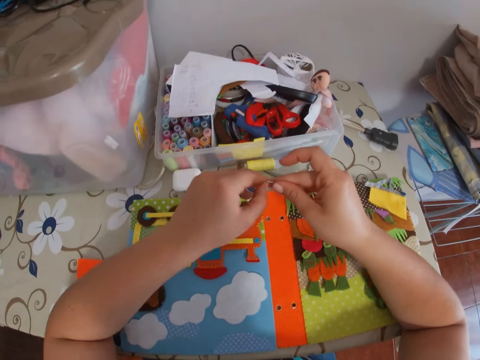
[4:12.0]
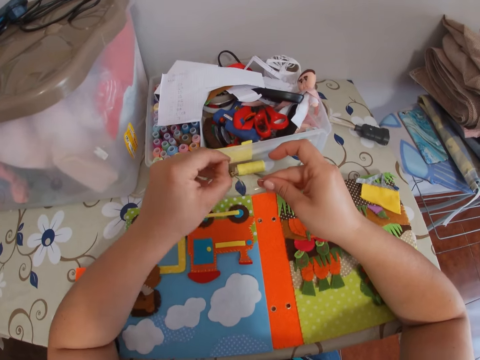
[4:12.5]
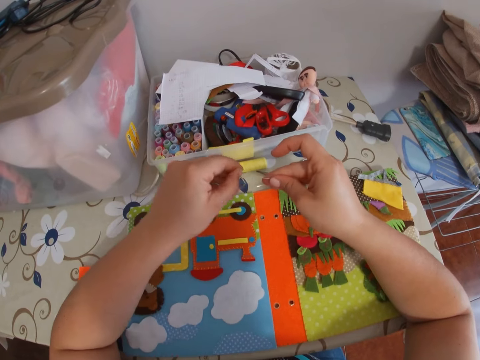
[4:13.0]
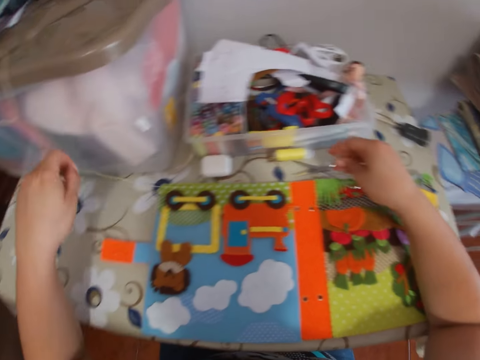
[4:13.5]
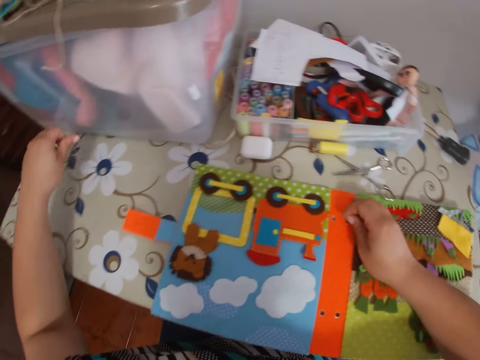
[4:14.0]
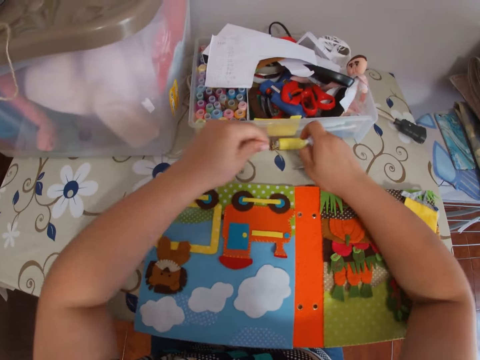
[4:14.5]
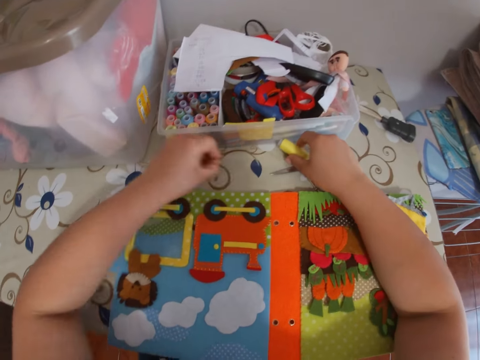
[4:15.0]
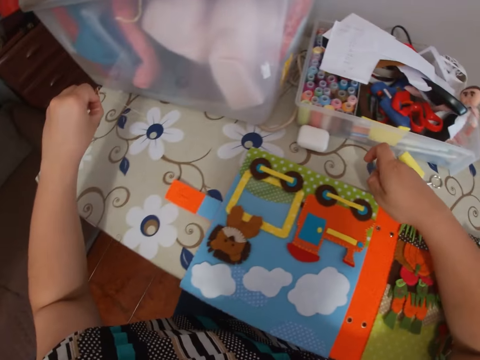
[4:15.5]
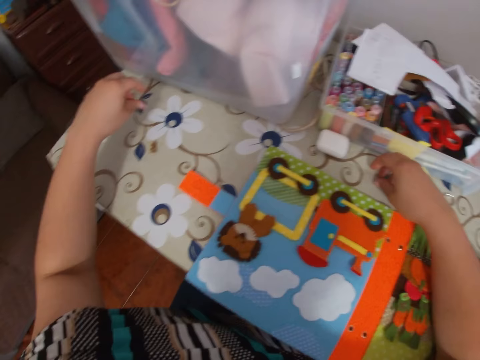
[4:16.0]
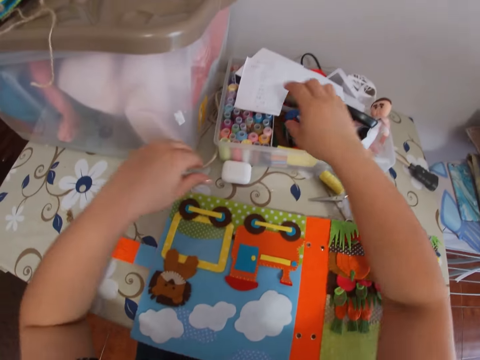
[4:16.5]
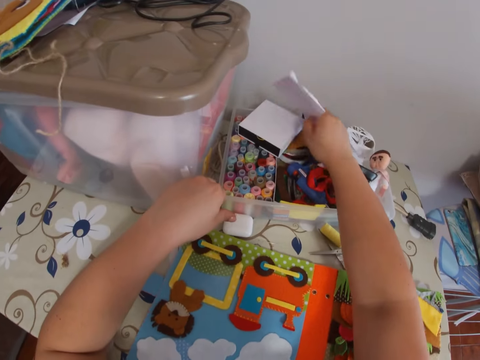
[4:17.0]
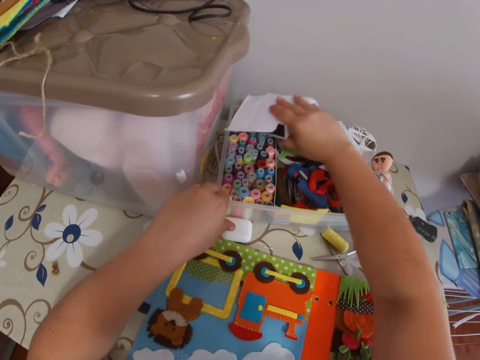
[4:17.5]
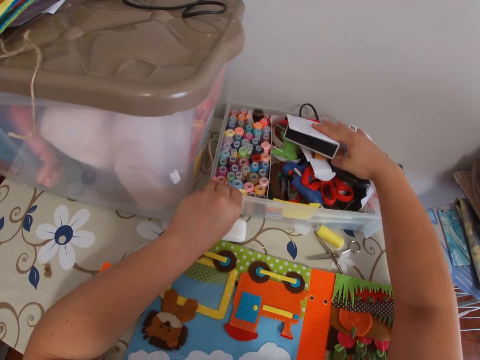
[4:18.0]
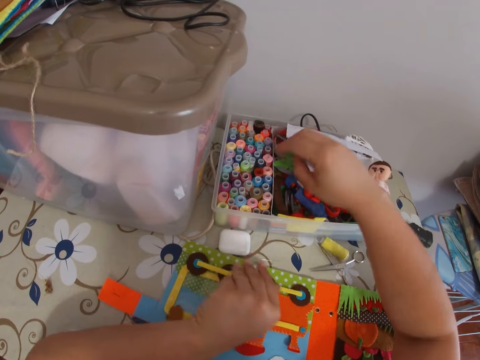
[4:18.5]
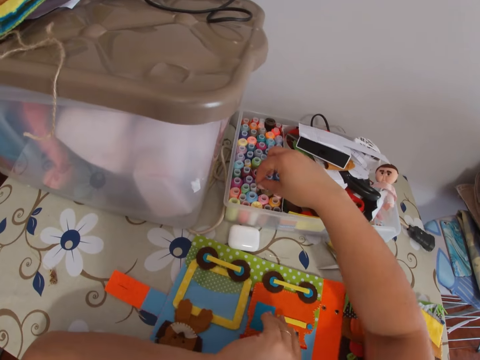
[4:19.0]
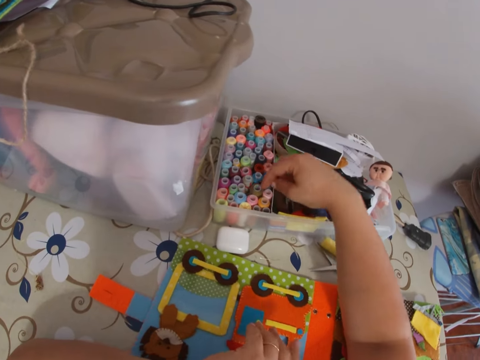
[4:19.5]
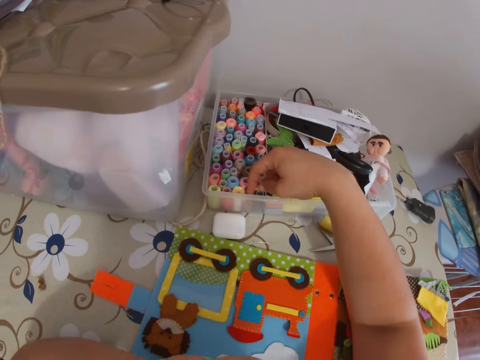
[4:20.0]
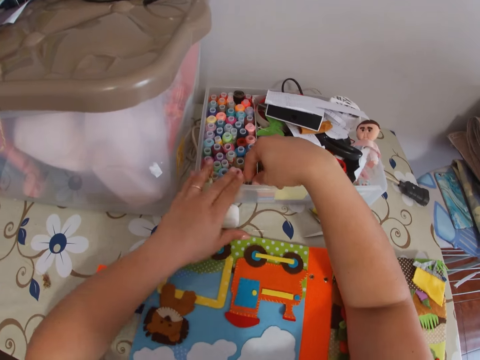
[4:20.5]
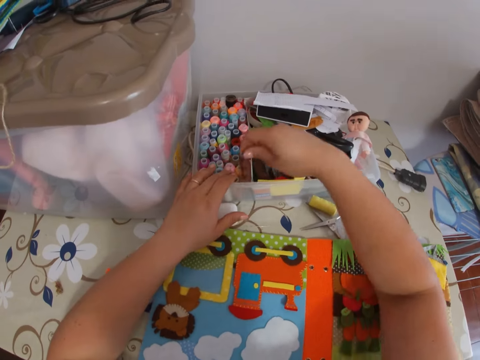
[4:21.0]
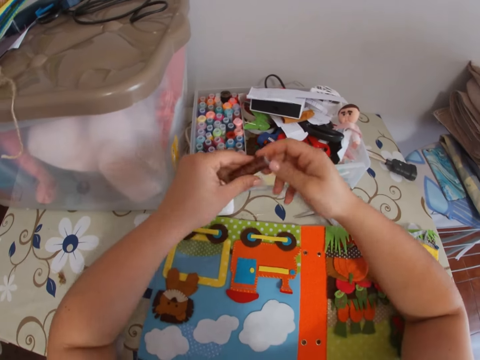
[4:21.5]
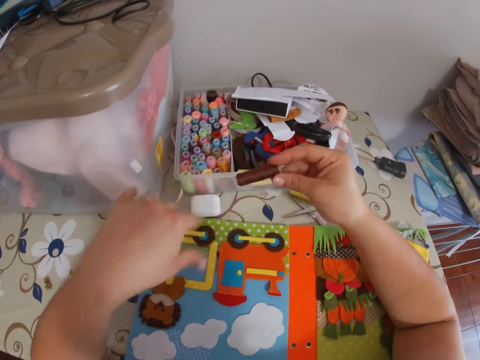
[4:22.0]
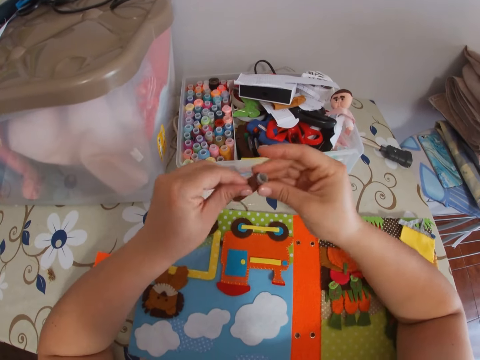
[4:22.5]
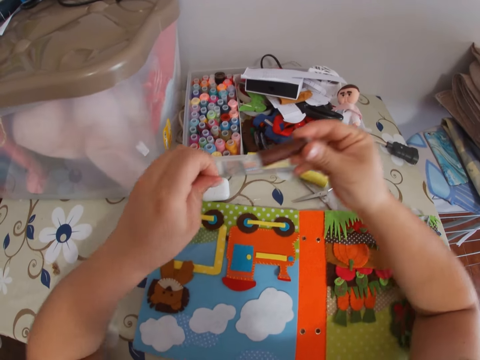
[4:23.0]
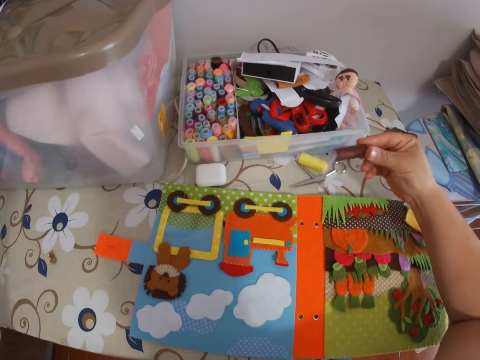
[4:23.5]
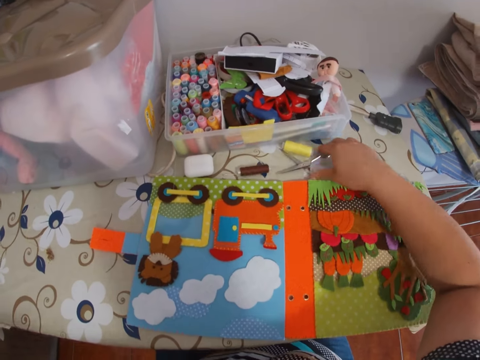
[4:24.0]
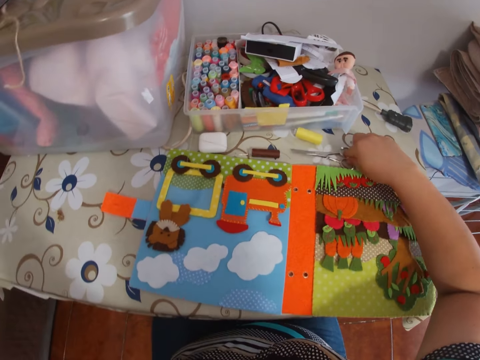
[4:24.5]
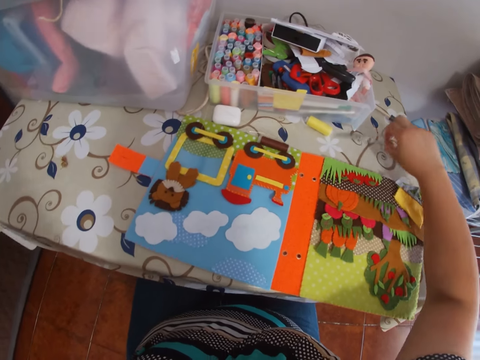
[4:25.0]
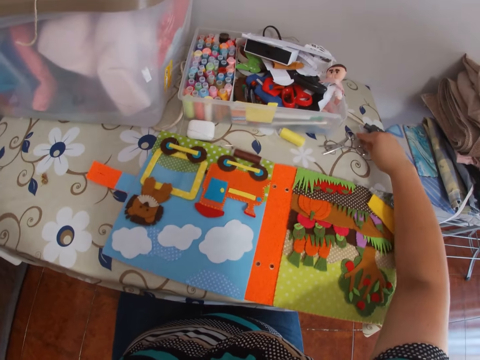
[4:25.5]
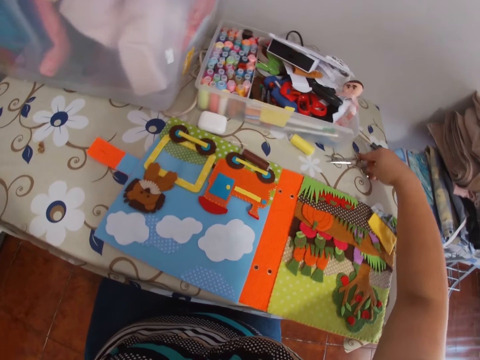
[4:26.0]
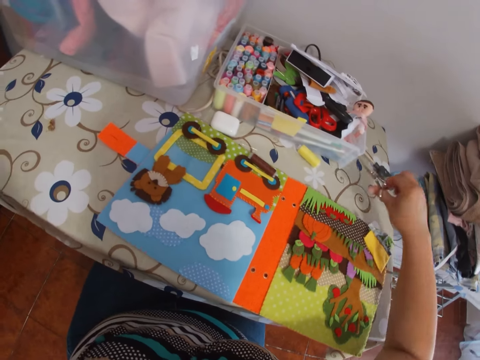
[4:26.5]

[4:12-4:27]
The camera wearer picks something. She moves the roll of thread on the table with her right hand. She moves some thread on the table with her left hand. She throws something aside. She moves some paper on the rack on the table with her right hand. She picks a roll of thread on the rack on the table with her right hand. She pulls out thread from the roll of thread with her left hand. She drops the roll of thread on the table. She picks the scissors on the table with her right hand.

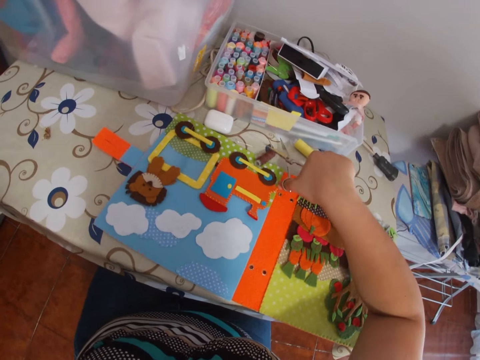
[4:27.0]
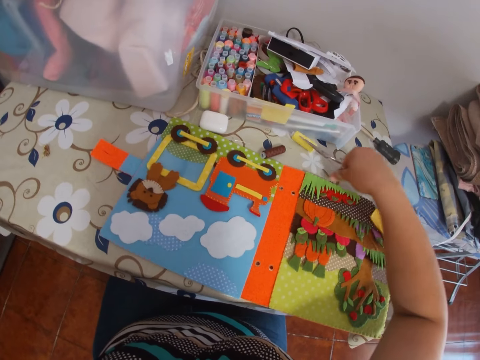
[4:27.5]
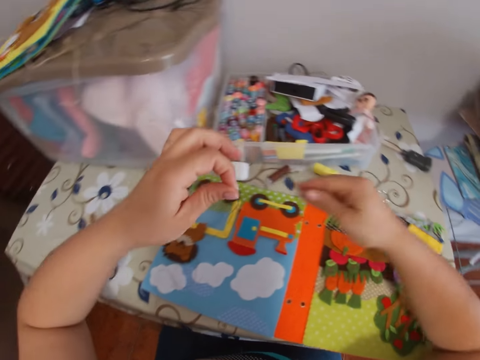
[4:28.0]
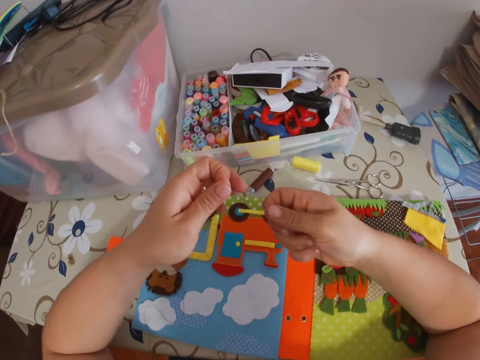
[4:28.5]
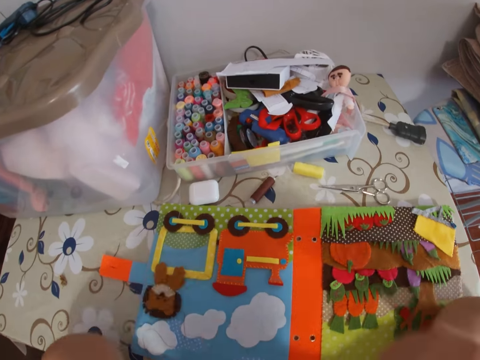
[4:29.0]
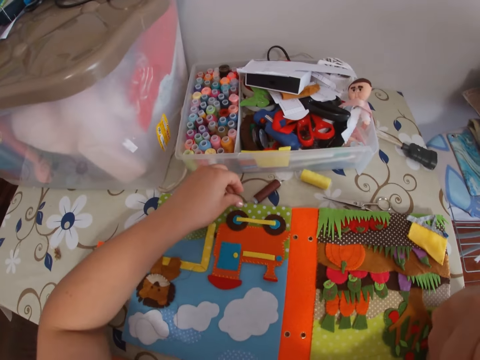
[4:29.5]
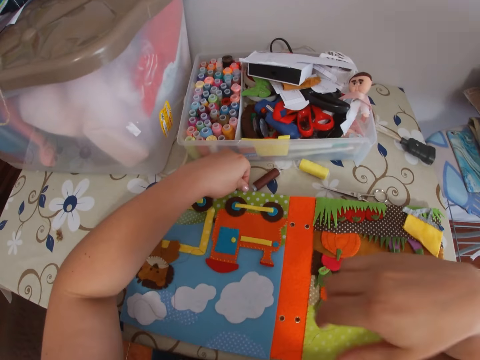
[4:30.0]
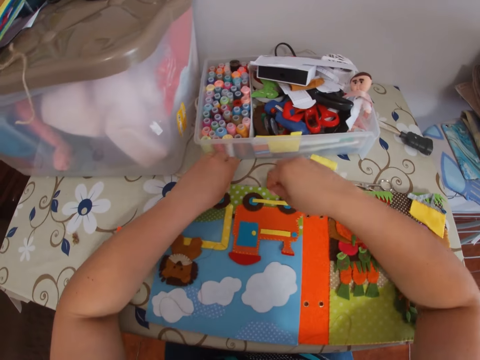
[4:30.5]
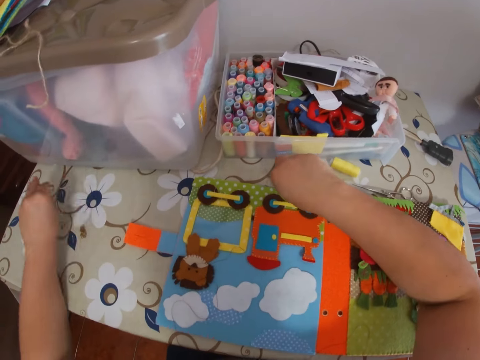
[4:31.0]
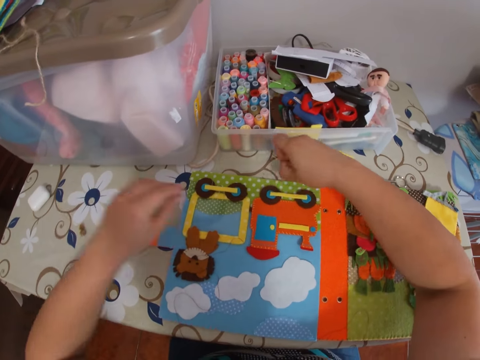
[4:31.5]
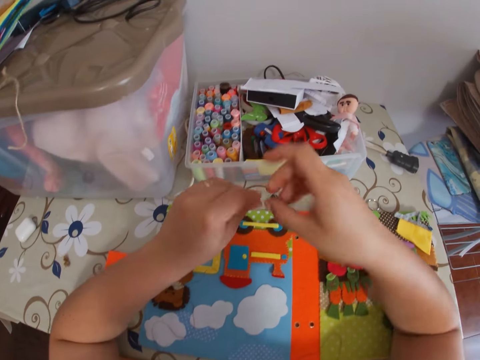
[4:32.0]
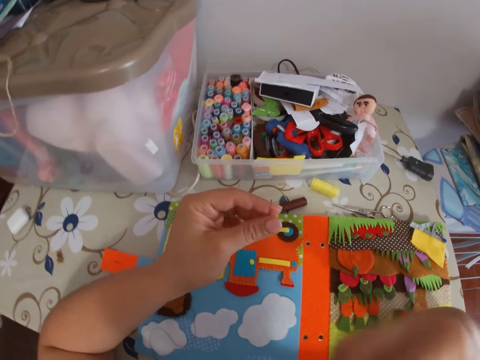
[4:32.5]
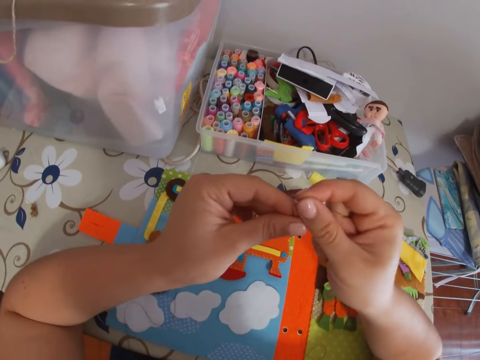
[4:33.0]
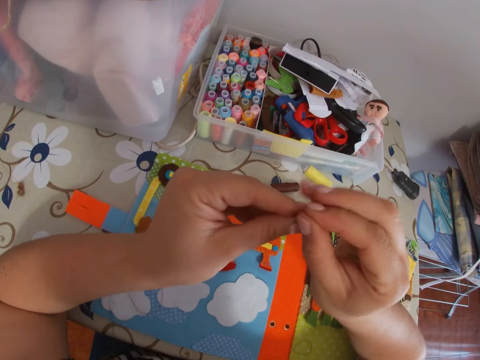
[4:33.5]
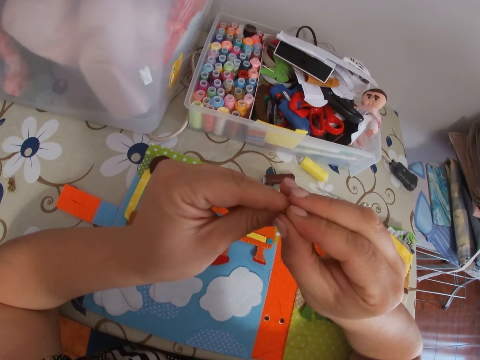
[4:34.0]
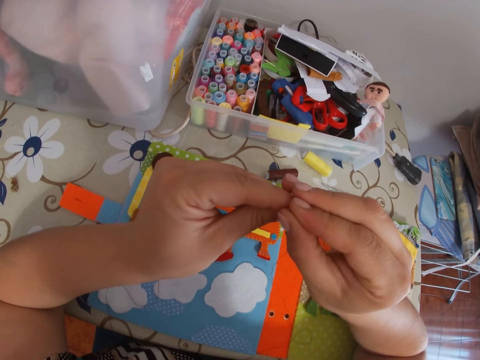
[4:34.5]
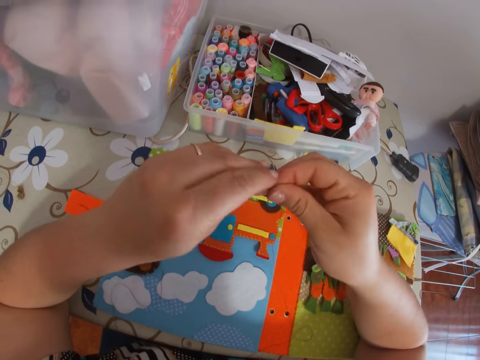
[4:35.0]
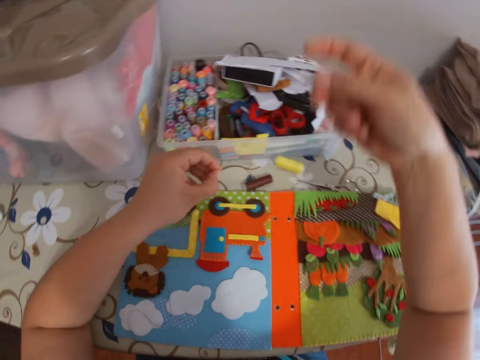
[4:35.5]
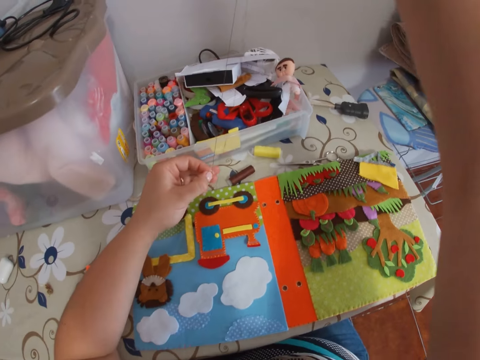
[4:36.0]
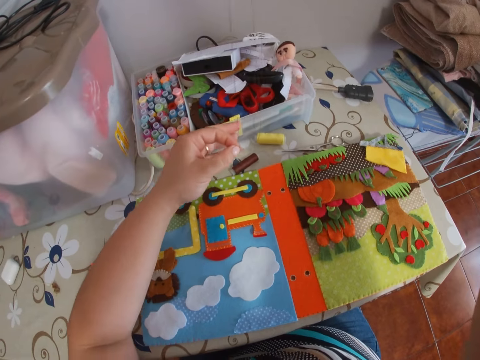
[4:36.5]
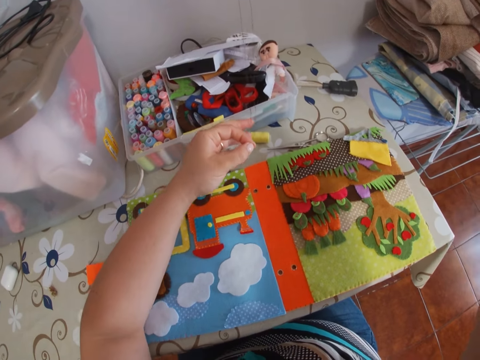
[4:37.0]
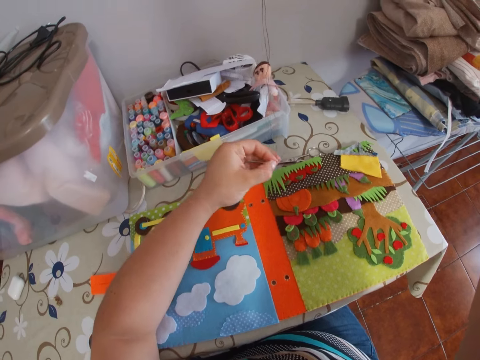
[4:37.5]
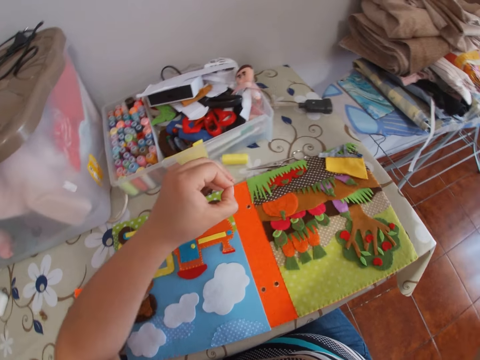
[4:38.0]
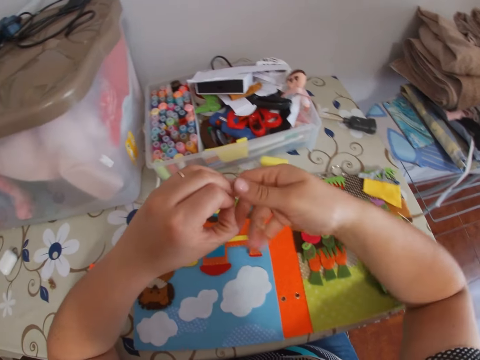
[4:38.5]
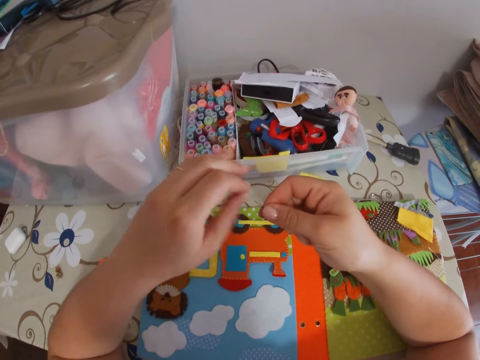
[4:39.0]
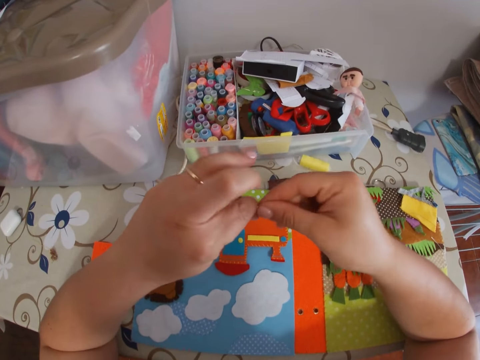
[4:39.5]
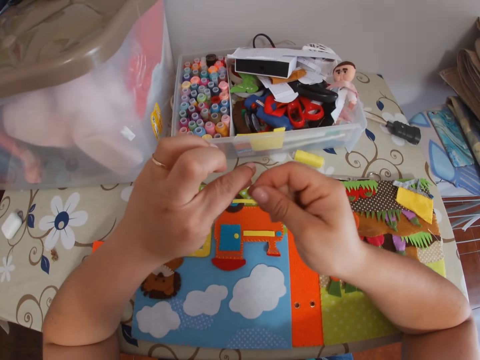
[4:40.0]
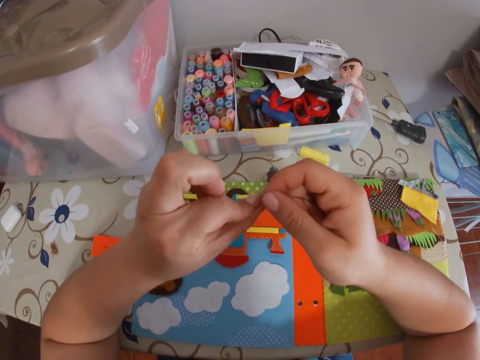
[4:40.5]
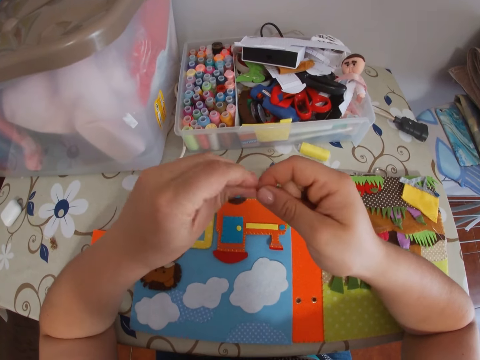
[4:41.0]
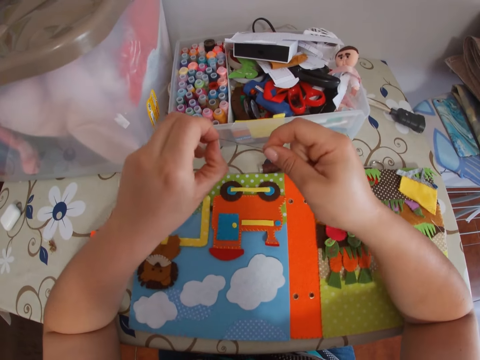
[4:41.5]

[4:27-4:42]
The camera wearer cuts the thread with the scissors. She drops the scissors on the table. She pulls the thread. She touches the needle on the table with her left hand. She moves a case on the table with her left hand. She picks the needle on the table with her right hand. She throws something away. She switches the needle to her left hand. She puts the thread to her mouth. She puts the thread through the needle hole. She pulls the thread with her right hand. She folds the thread. She ties the thread.
